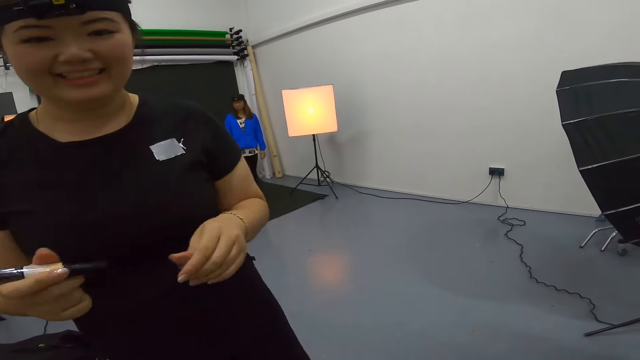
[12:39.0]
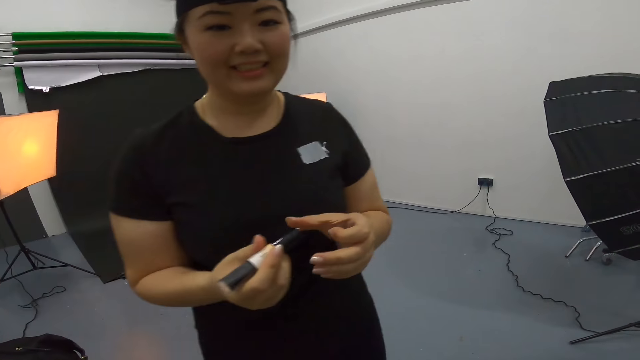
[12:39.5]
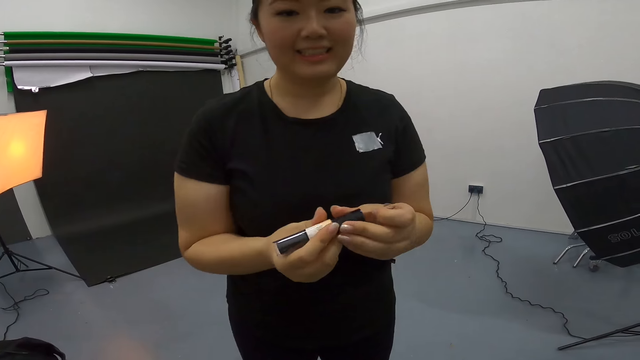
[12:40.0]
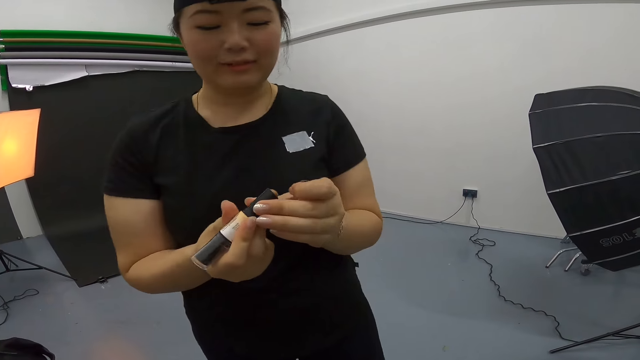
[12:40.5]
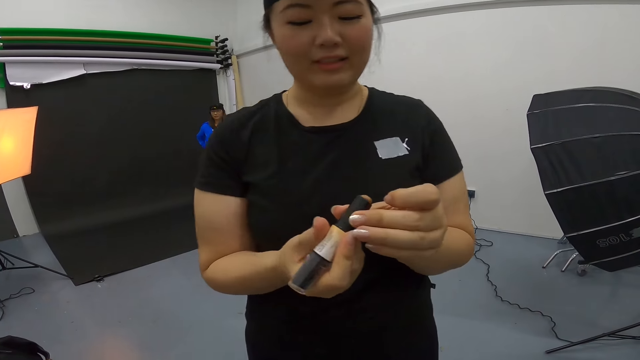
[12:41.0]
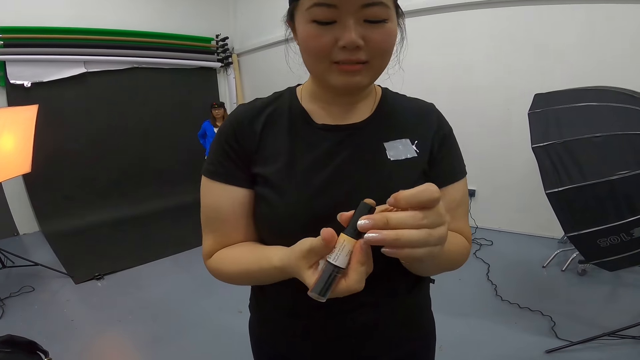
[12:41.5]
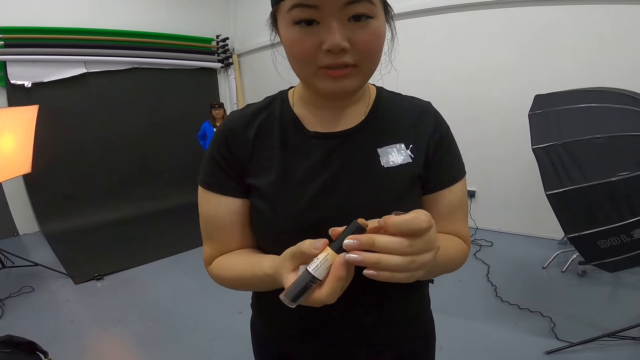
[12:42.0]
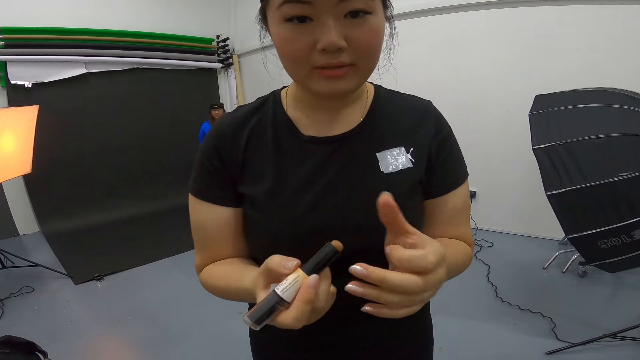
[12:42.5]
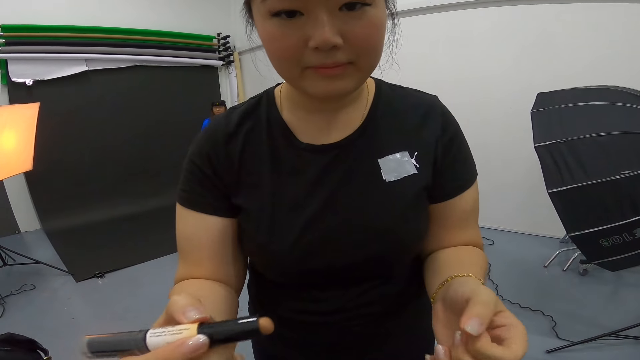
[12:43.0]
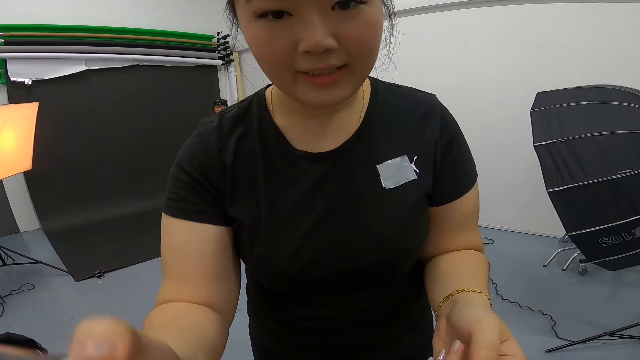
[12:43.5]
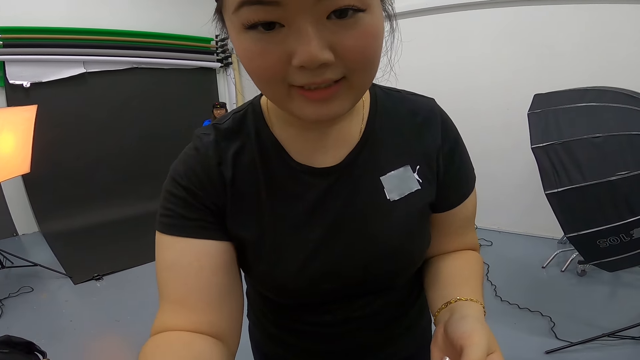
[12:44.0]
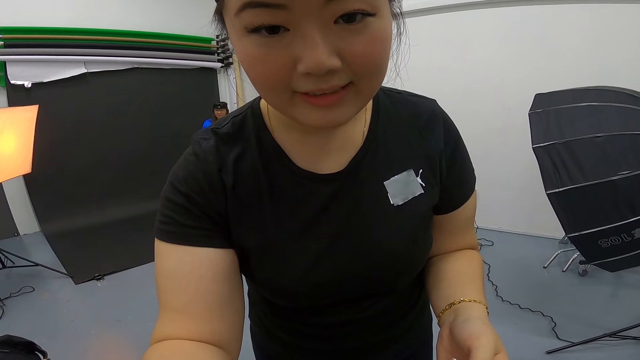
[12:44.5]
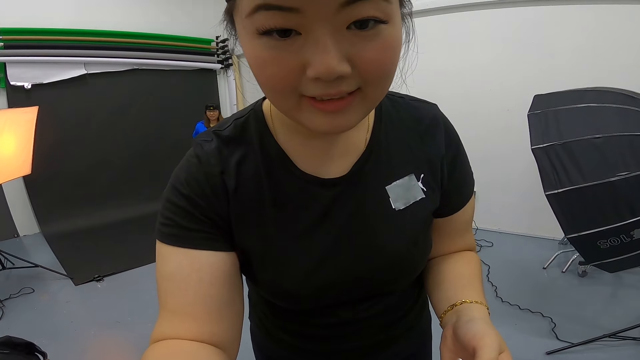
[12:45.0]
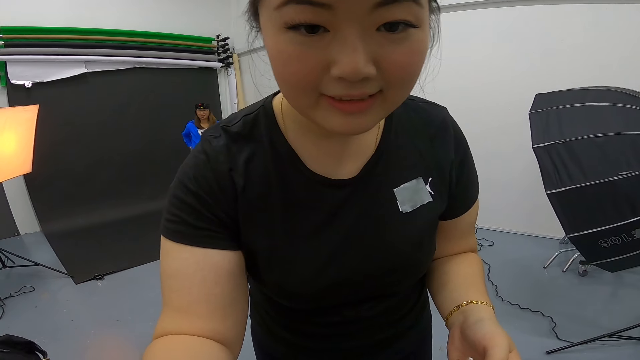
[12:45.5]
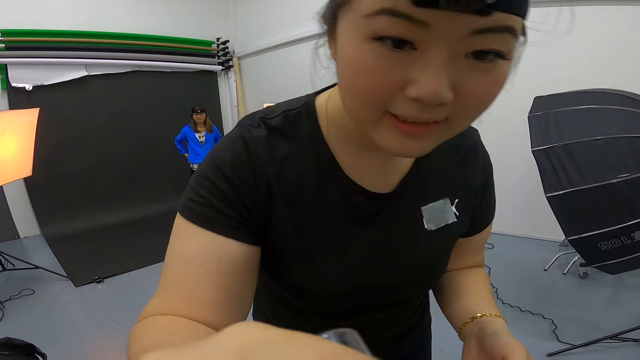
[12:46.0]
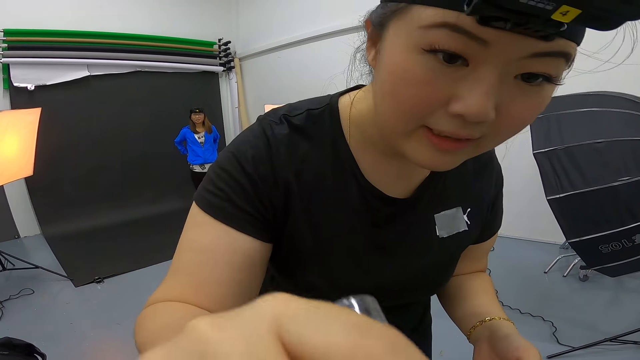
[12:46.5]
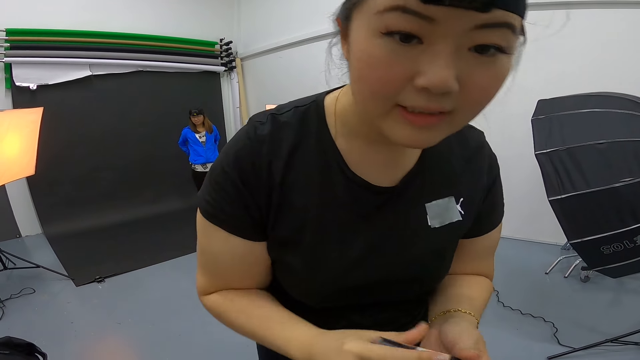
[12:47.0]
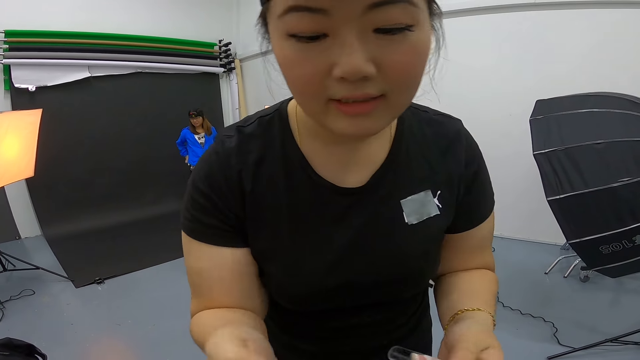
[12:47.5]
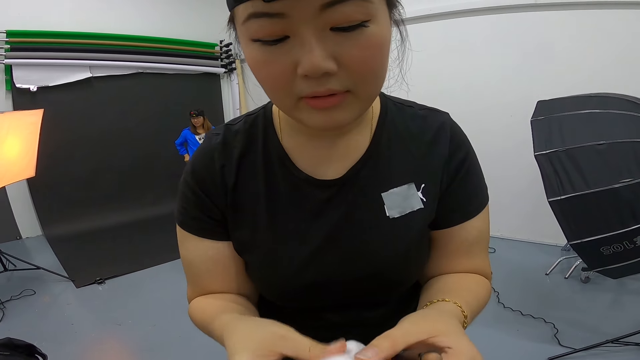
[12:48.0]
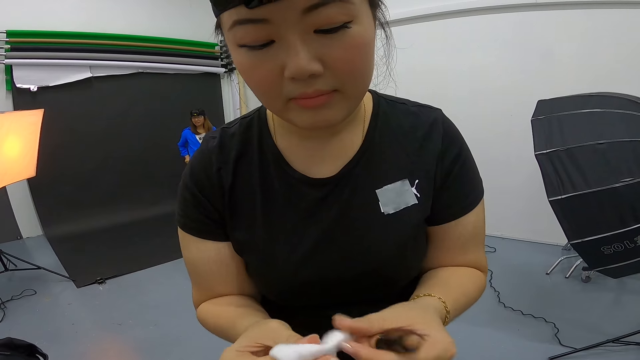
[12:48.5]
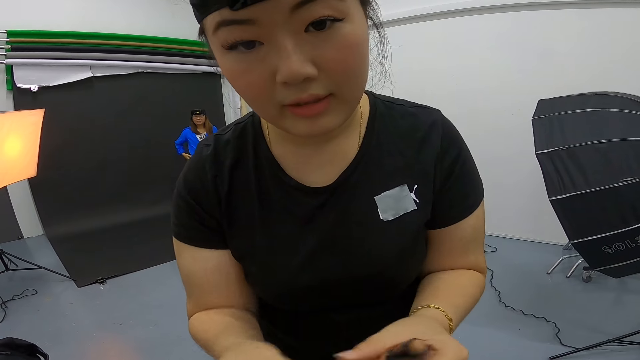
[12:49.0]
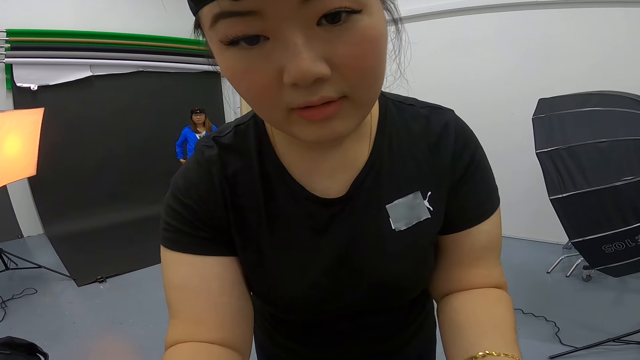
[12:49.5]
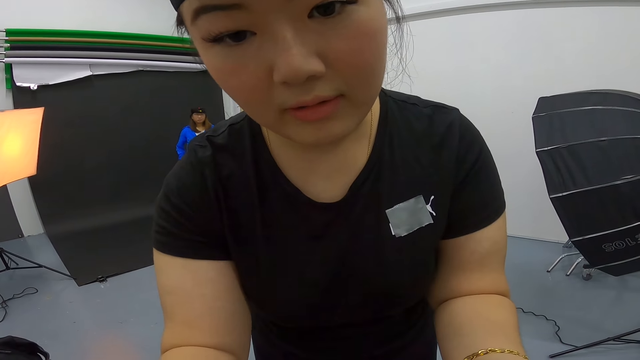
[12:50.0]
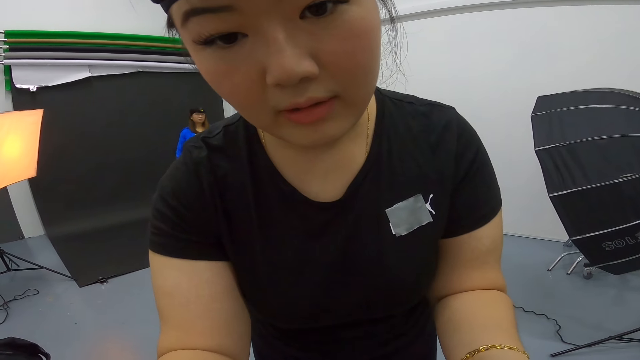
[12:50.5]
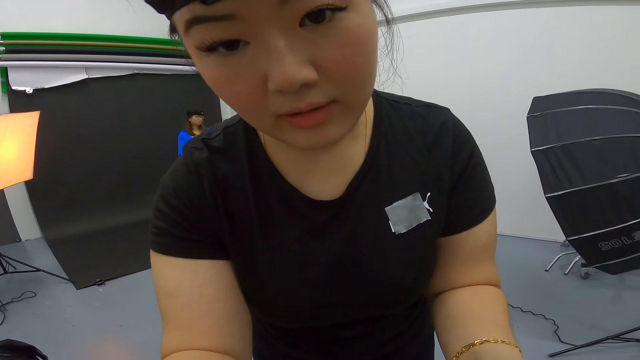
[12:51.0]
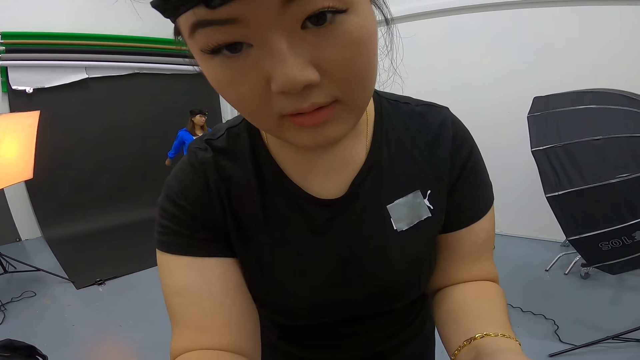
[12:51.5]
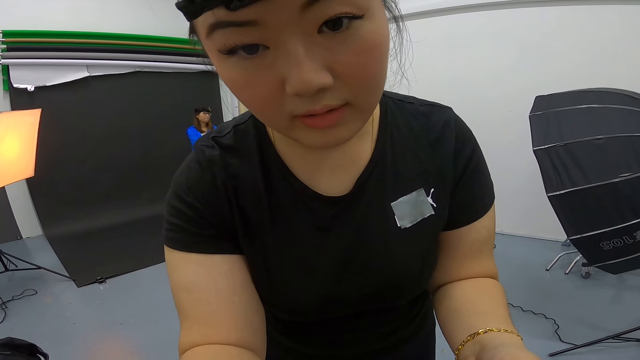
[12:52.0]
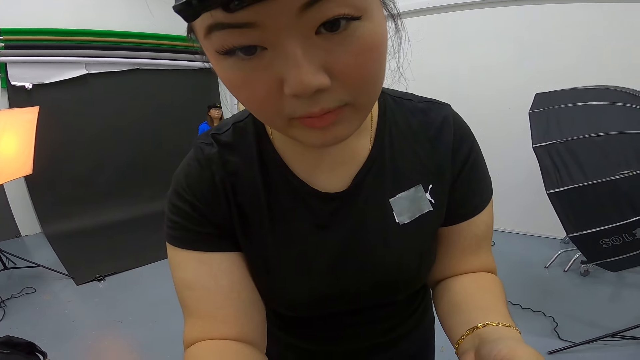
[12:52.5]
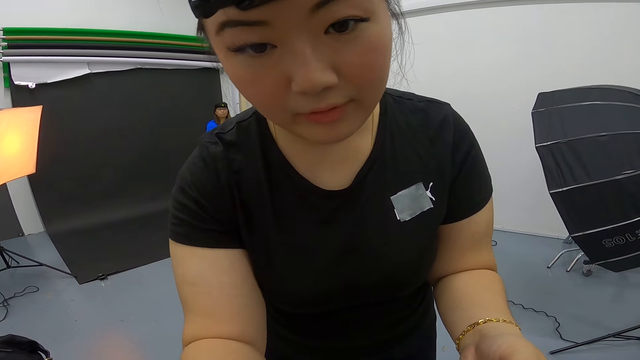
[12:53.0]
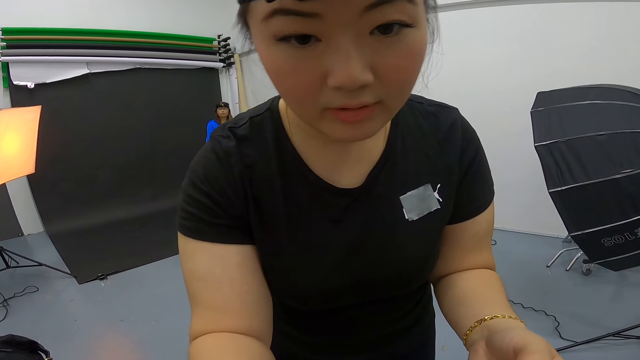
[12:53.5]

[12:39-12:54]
A woman holds make up and opens the make up in her hand. The woman talks to the camera wearer. The woman applies the make up. The woman wipes the camera wearer with a white cloth.

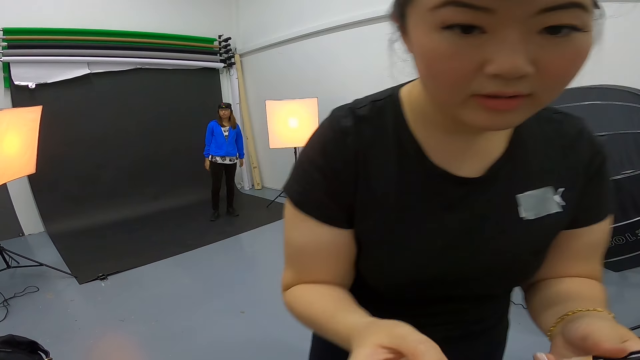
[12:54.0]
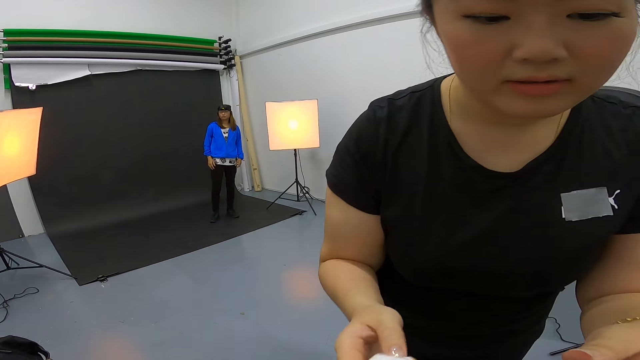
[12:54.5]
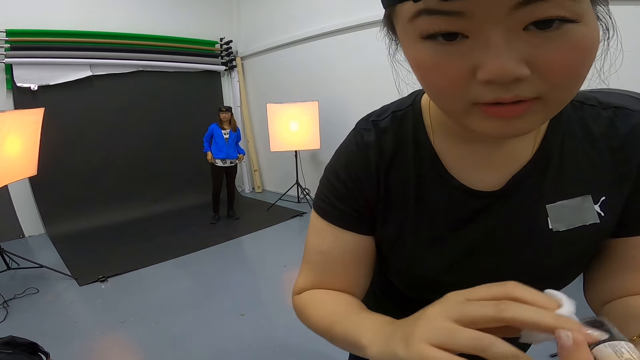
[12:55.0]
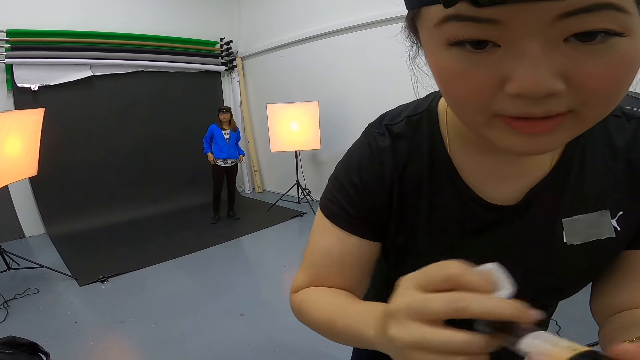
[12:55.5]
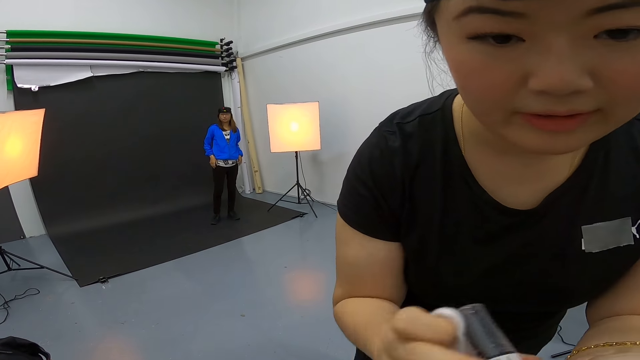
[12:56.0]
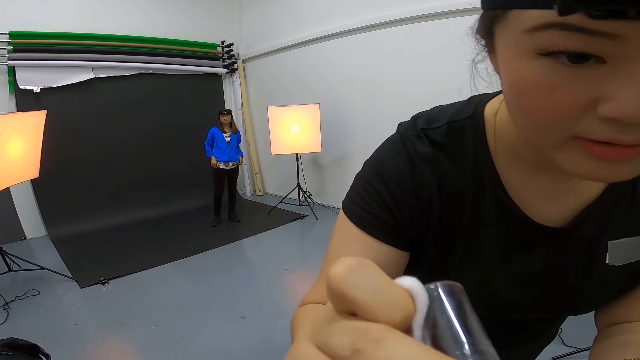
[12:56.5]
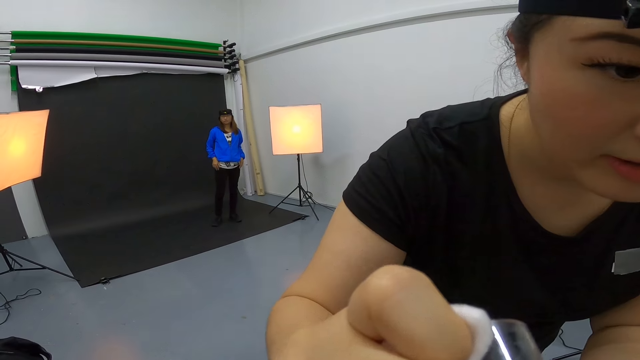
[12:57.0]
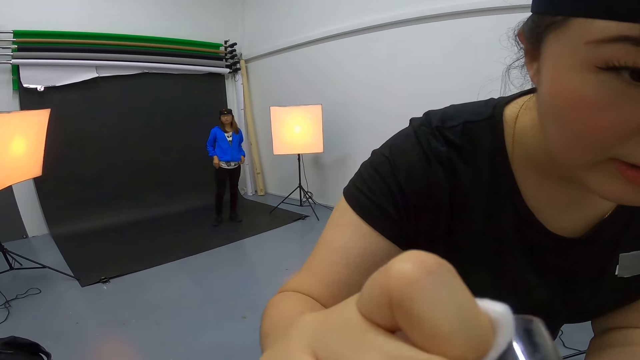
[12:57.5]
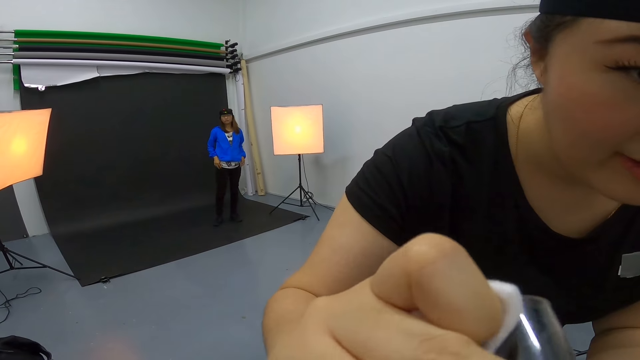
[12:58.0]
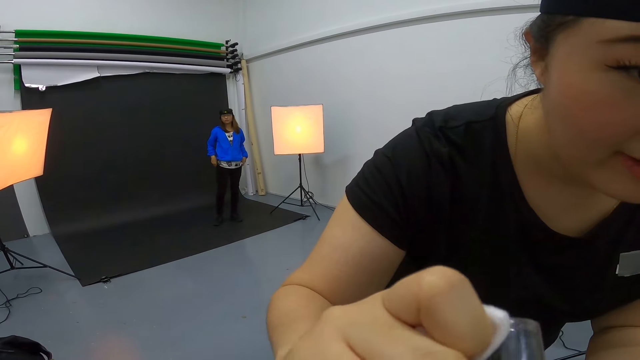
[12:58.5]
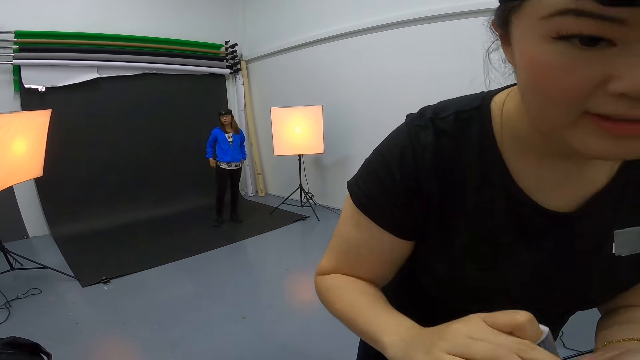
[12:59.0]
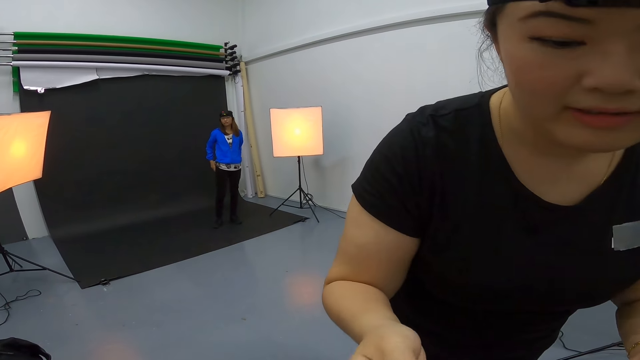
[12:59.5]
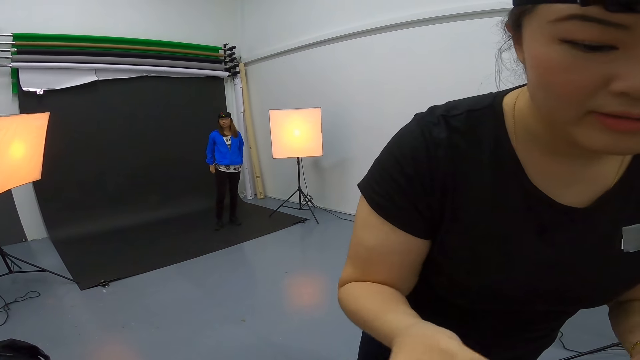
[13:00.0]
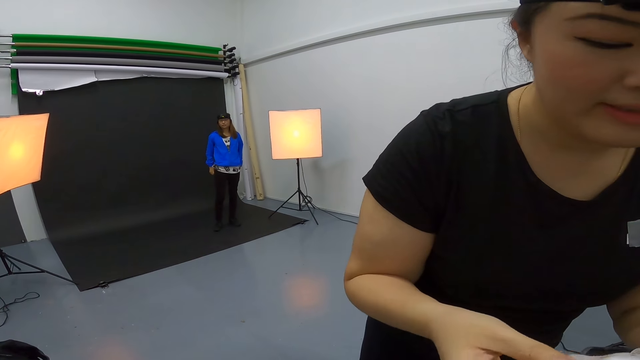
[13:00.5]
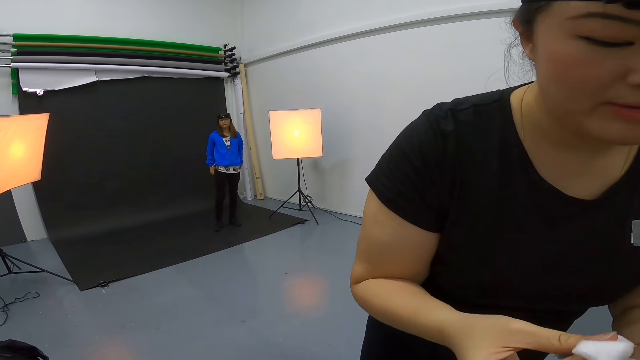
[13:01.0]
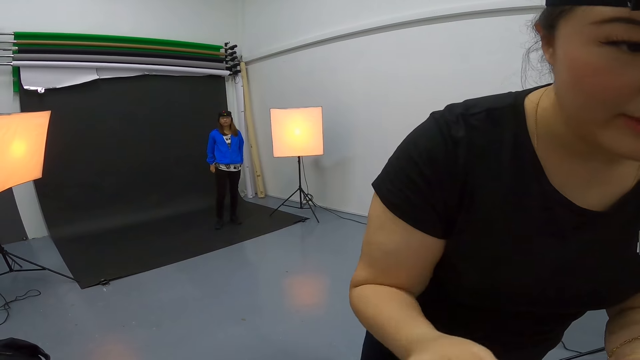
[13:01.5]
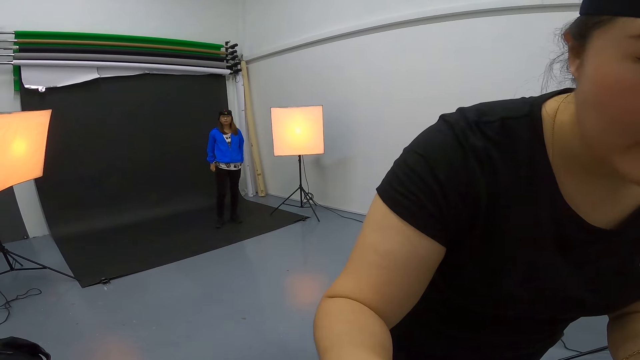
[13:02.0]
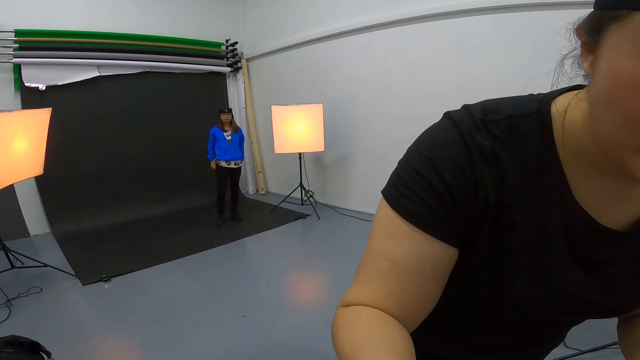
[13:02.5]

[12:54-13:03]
A woman applies makeup on the camera wearer.
